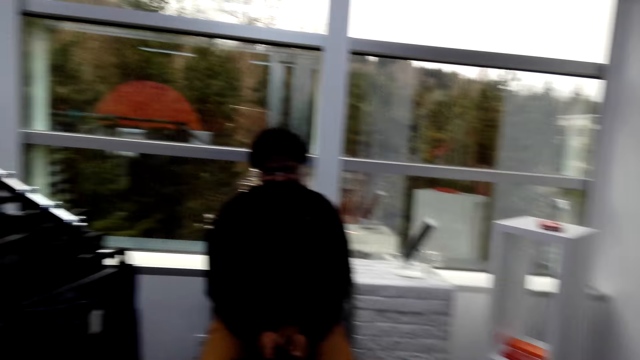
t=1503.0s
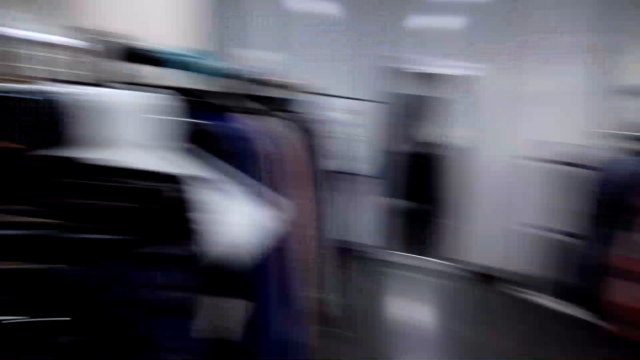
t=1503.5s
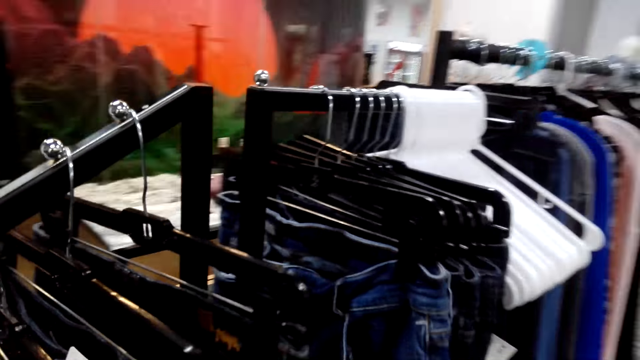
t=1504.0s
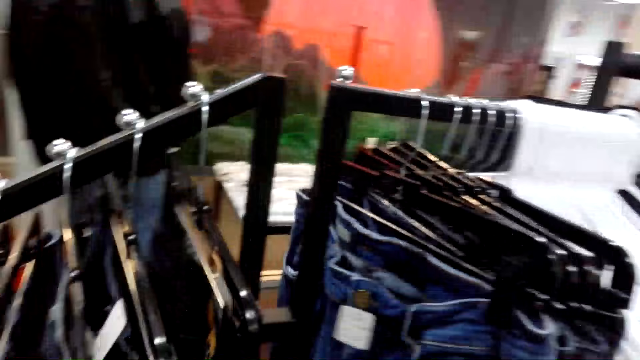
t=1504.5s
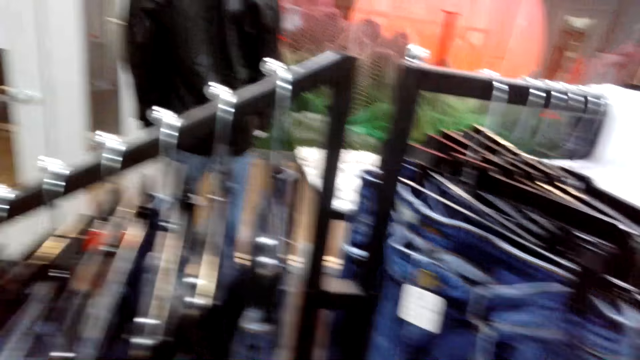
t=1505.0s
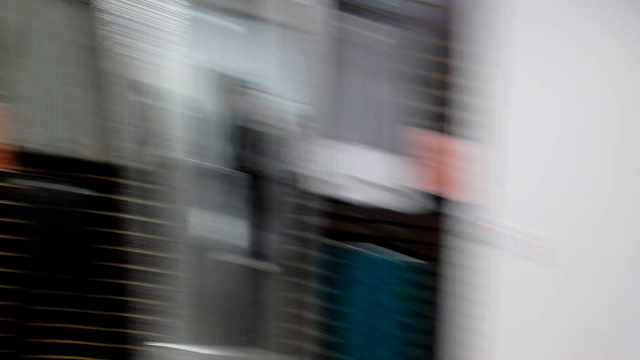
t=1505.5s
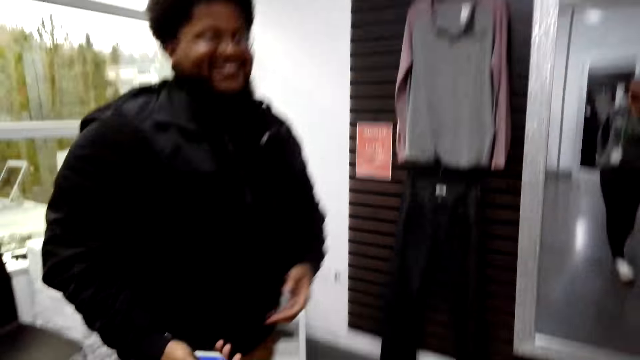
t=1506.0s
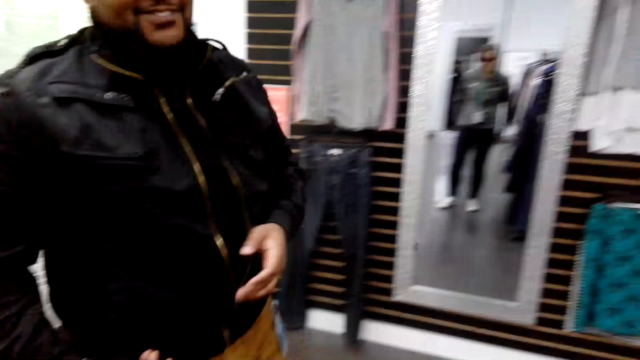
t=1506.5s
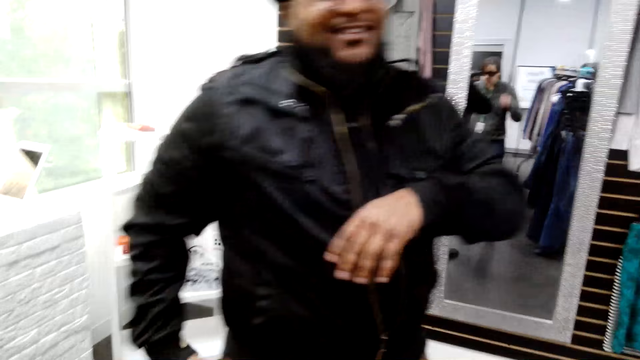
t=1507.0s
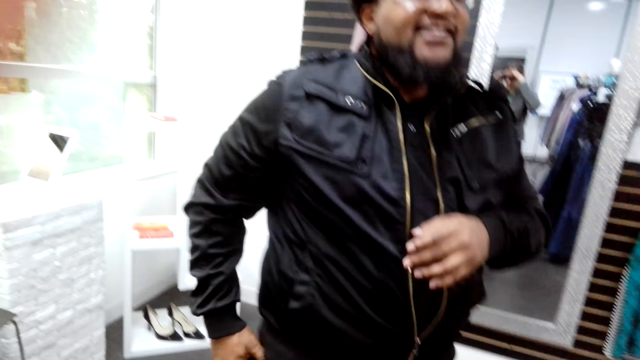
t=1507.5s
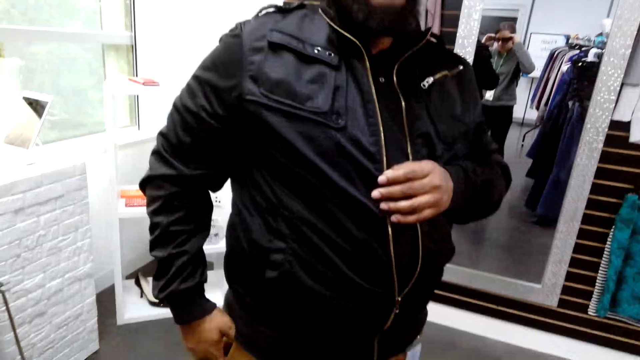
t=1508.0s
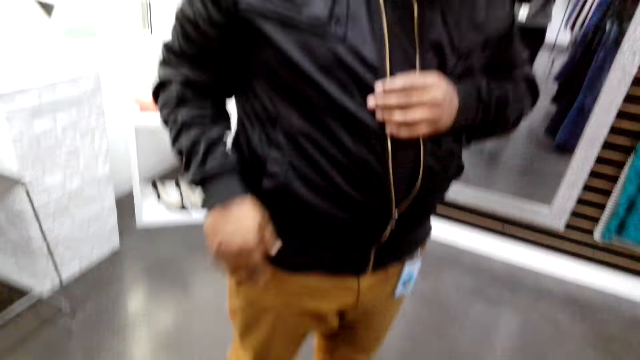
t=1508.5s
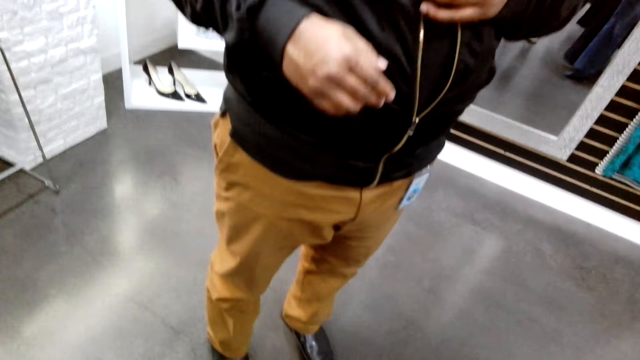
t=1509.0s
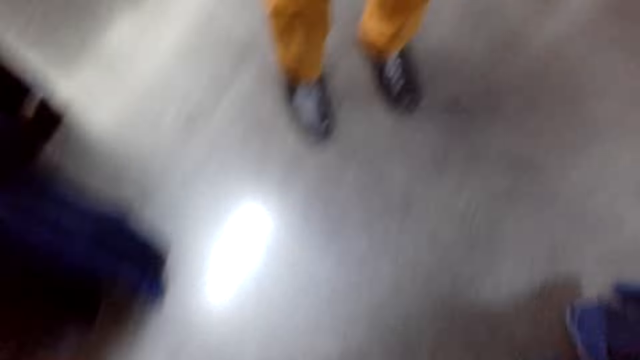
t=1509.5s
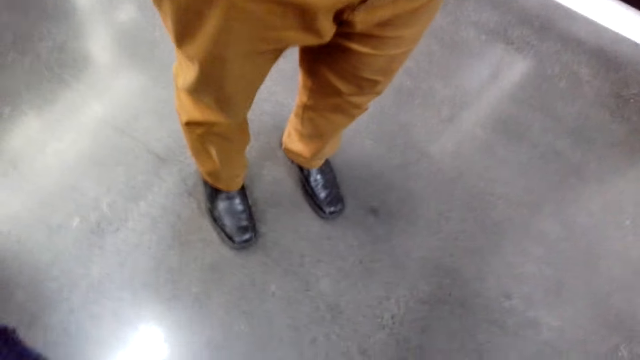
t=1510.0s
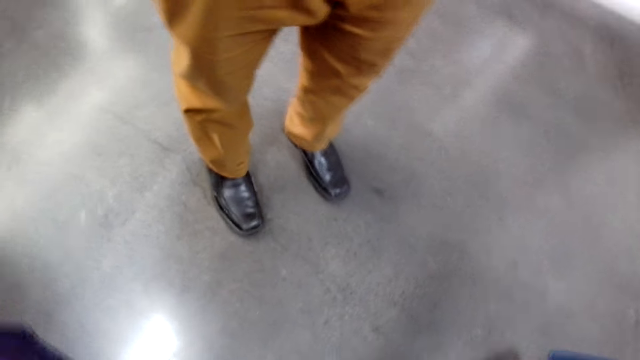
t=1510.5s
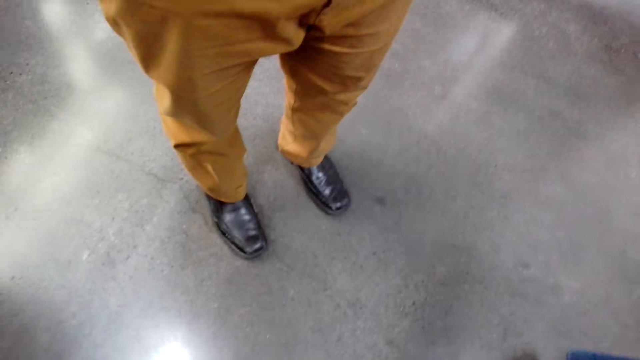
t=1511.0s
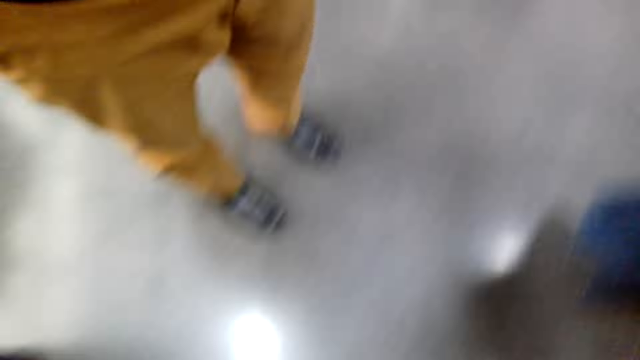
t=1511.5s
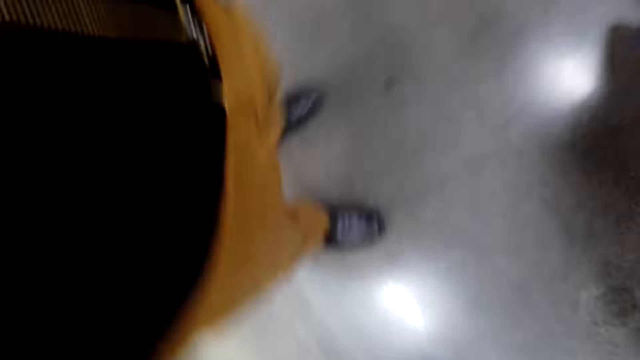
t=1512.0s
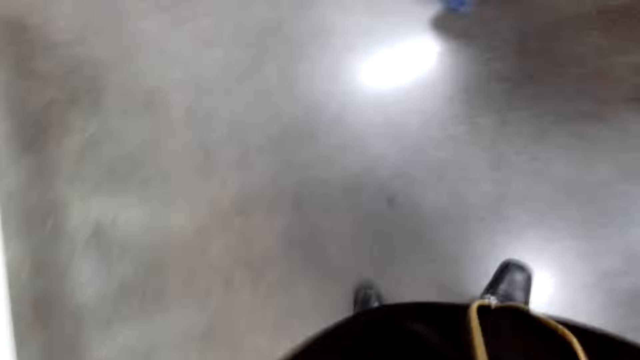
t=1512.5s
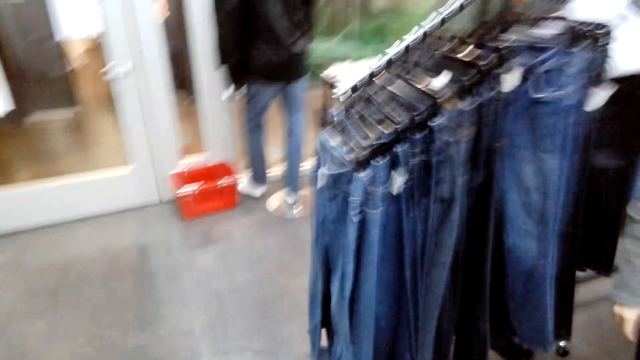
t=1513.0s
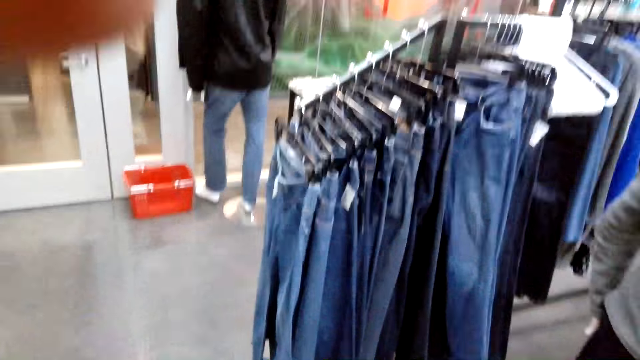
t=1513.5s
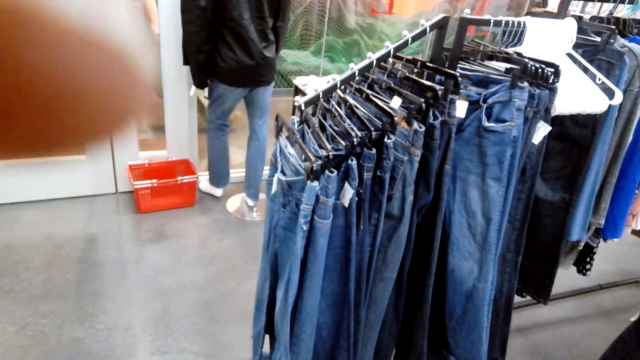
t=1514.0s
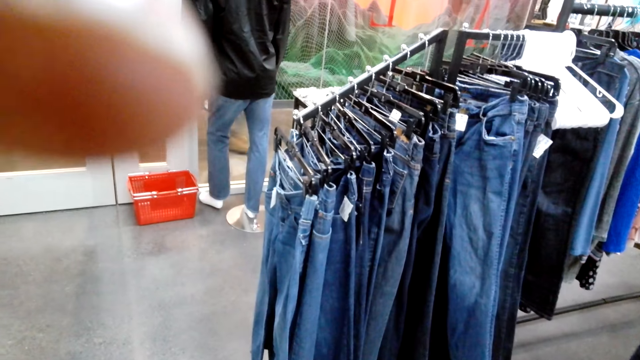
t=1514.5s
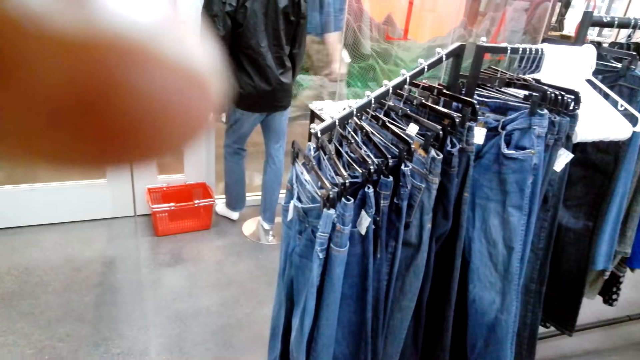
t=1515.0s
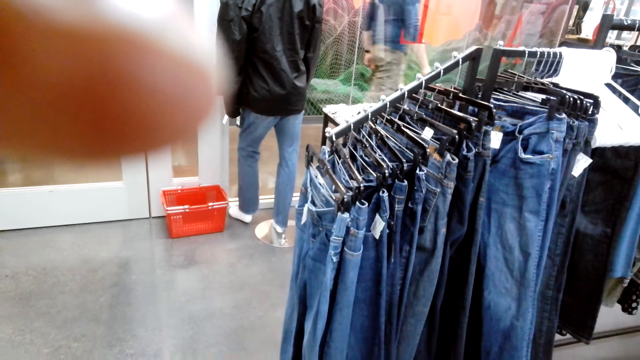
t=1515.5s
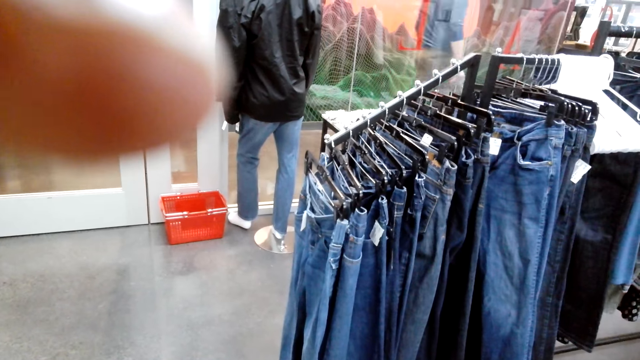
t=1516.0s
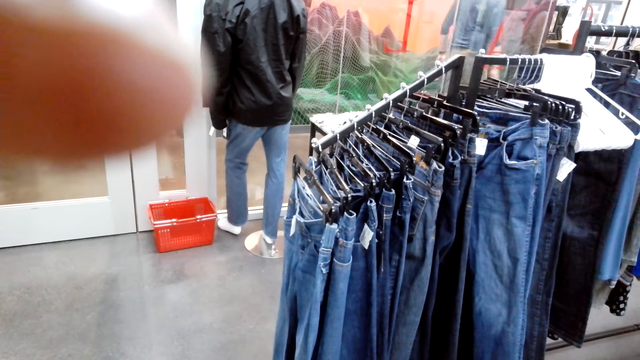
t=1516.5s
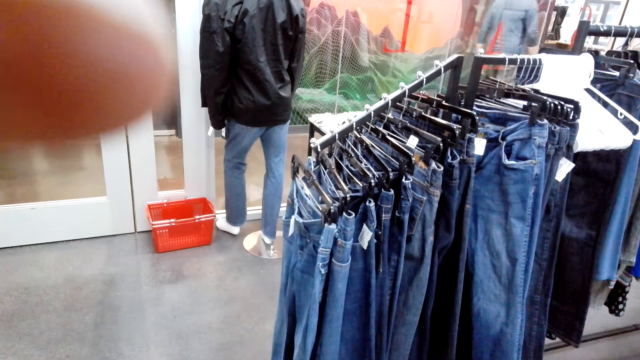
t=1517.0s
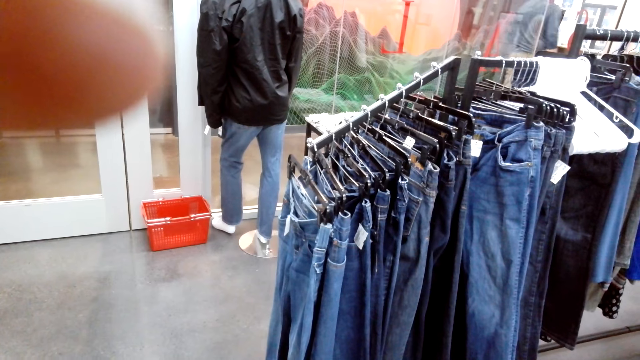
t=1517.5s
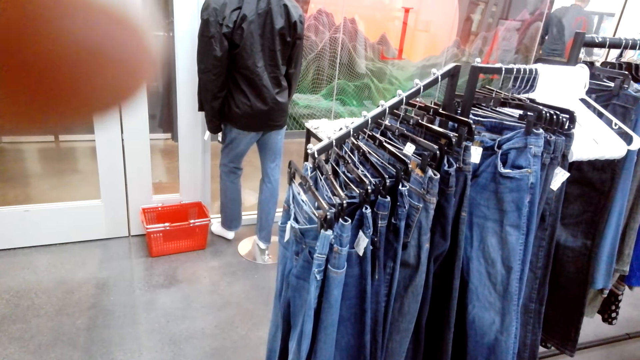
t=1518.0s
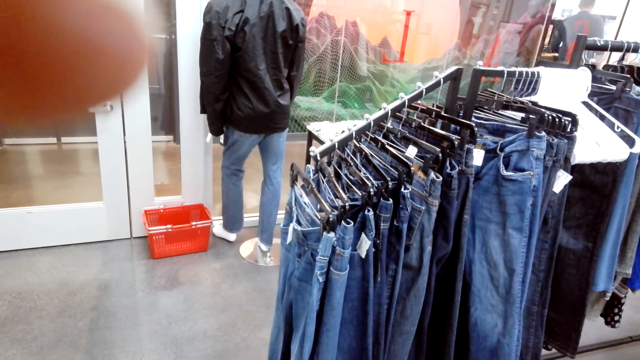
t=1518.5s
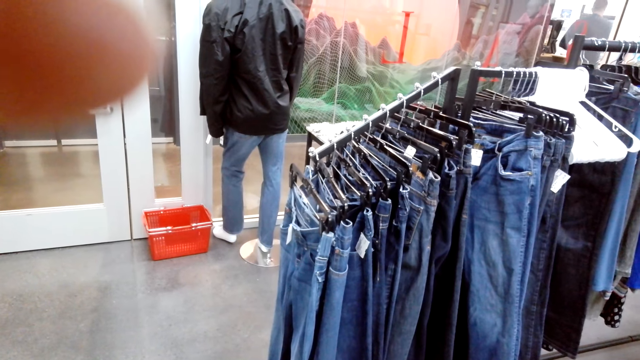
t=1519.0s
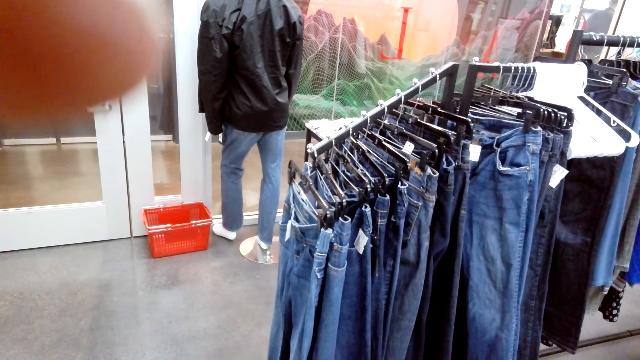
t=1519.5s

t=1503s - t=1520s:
The camera wearer unhooks the jean. A man walks towards the camera wearer. The man fixes a camera with the camera wearer.
